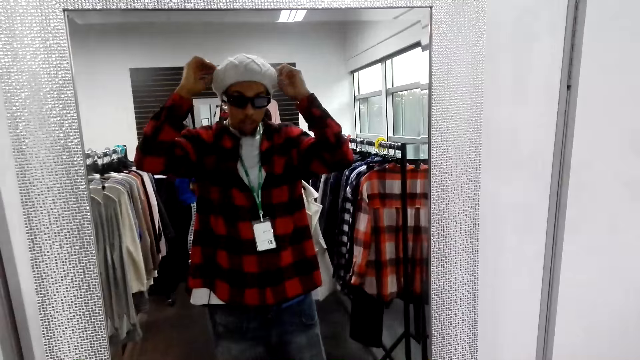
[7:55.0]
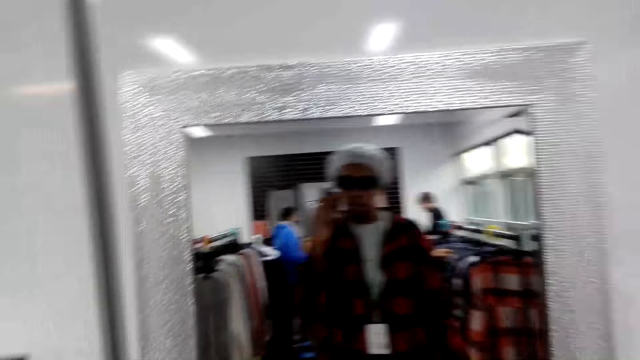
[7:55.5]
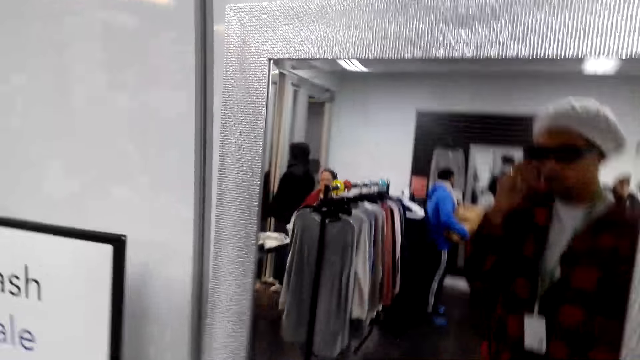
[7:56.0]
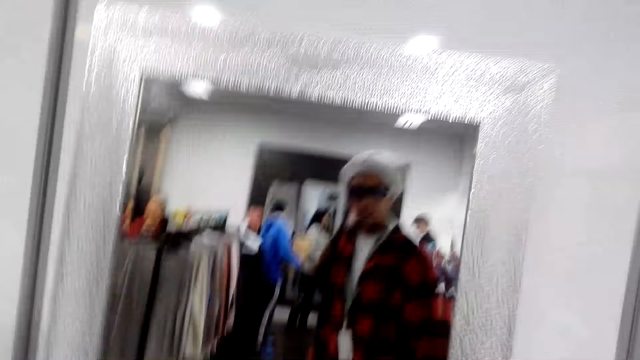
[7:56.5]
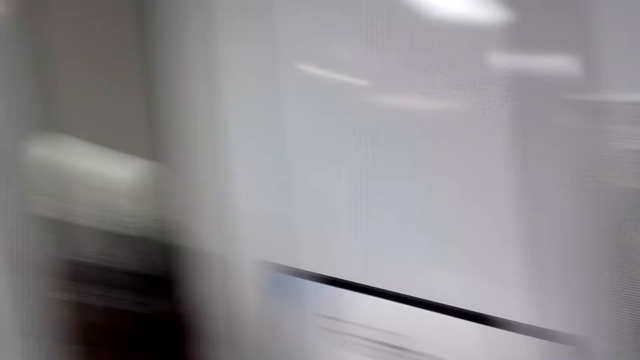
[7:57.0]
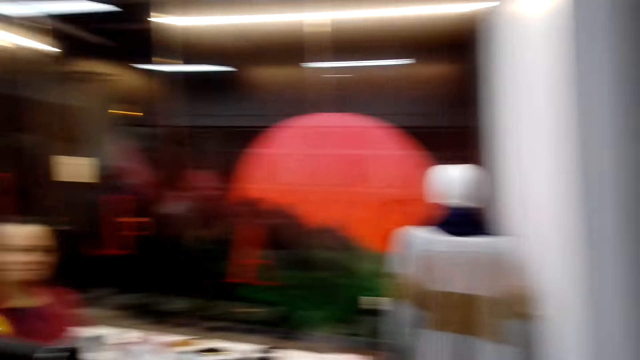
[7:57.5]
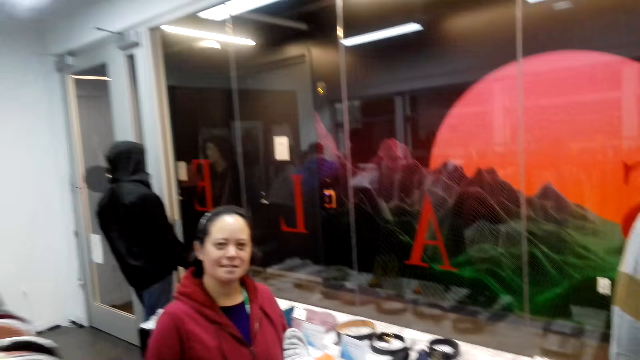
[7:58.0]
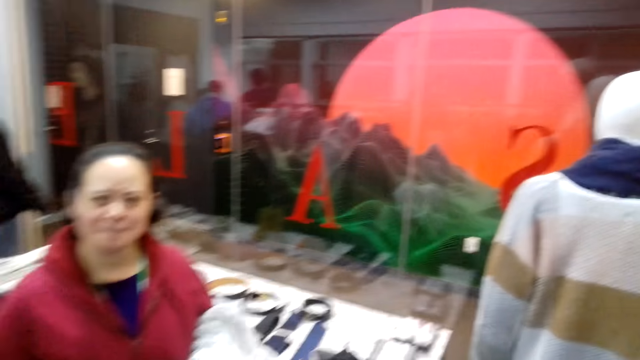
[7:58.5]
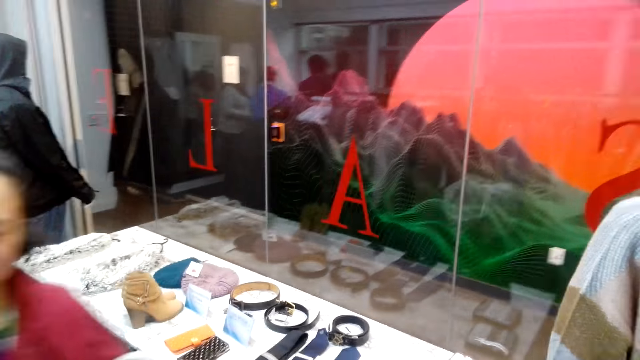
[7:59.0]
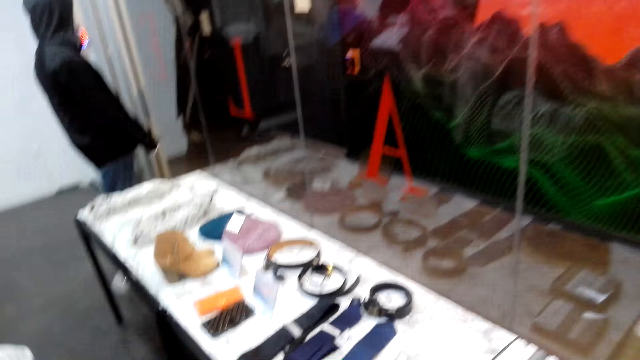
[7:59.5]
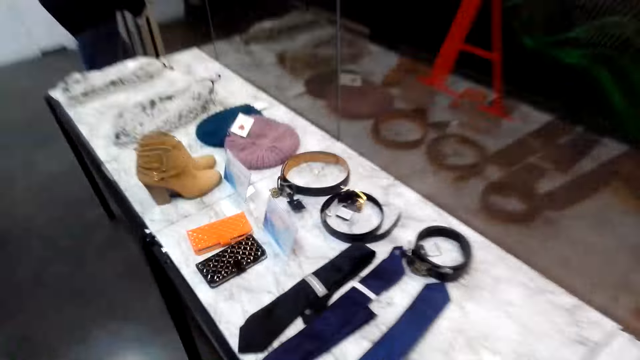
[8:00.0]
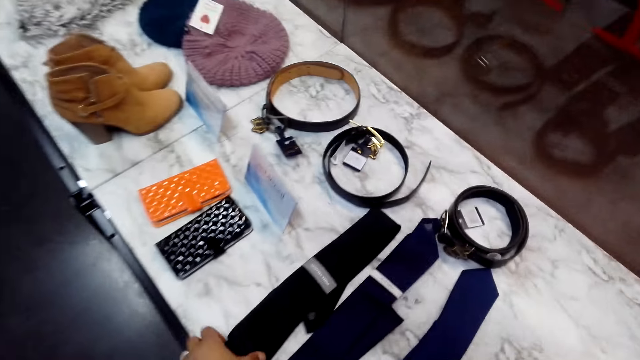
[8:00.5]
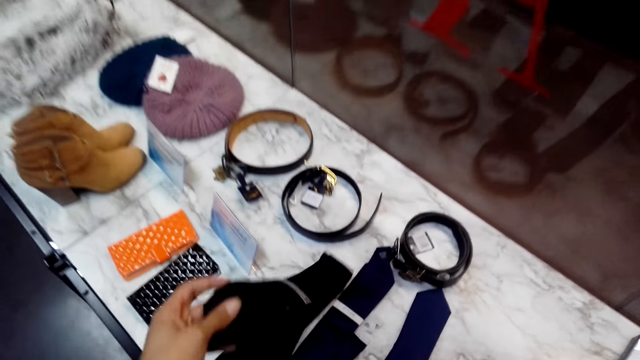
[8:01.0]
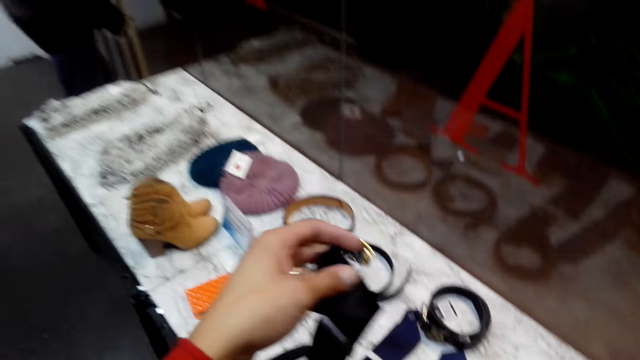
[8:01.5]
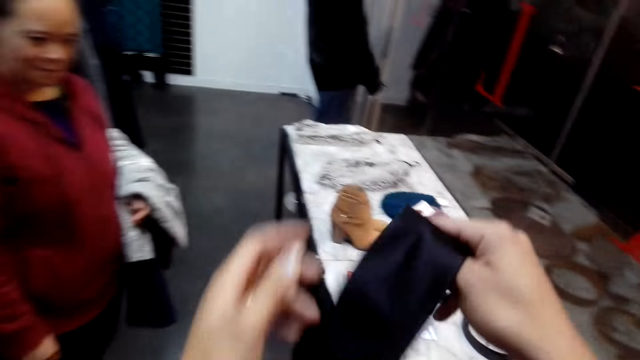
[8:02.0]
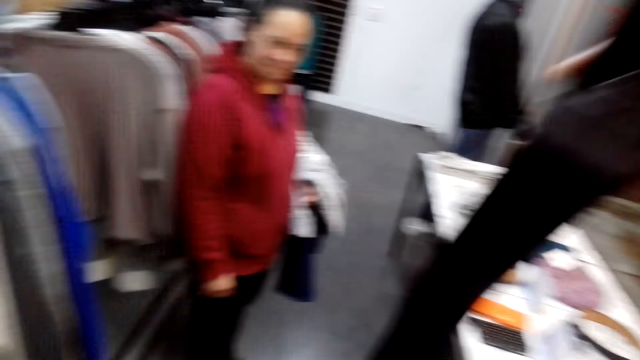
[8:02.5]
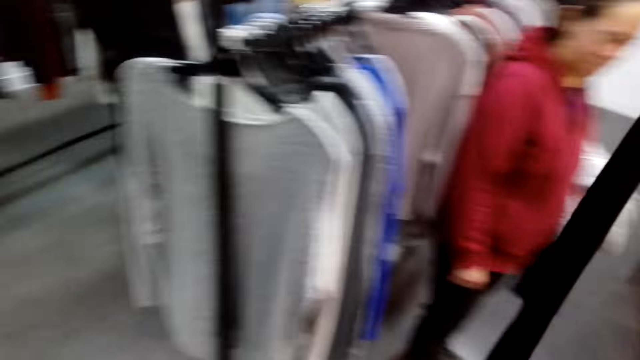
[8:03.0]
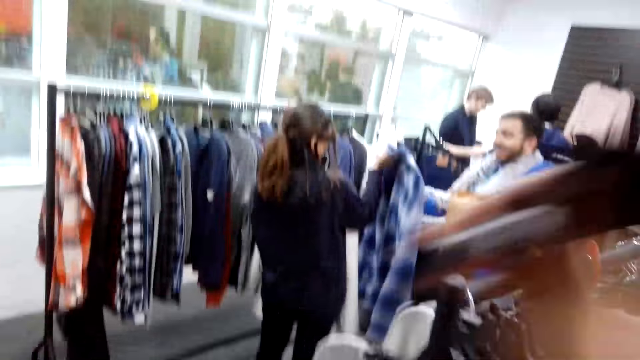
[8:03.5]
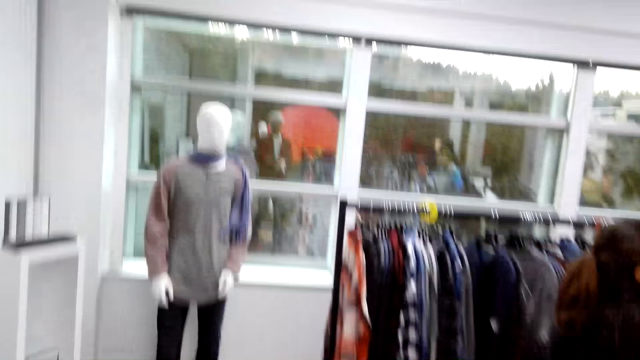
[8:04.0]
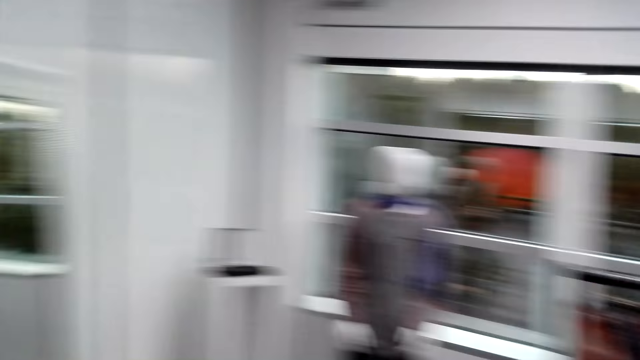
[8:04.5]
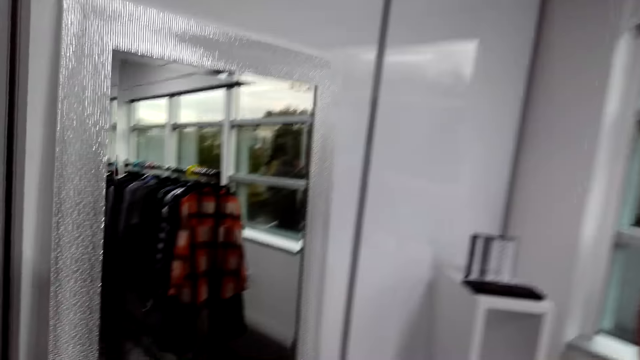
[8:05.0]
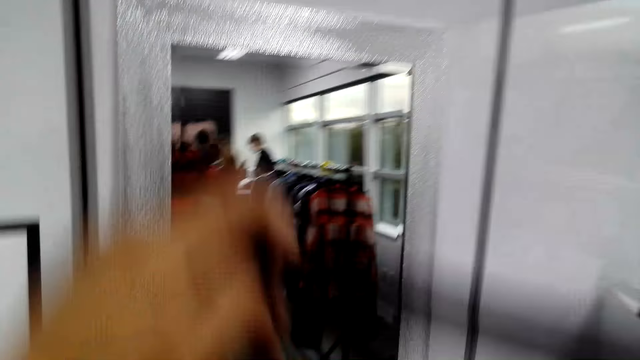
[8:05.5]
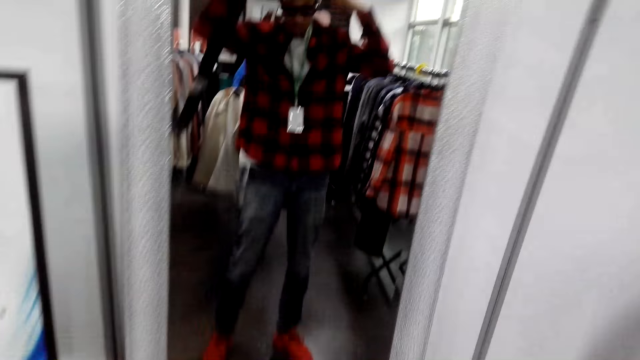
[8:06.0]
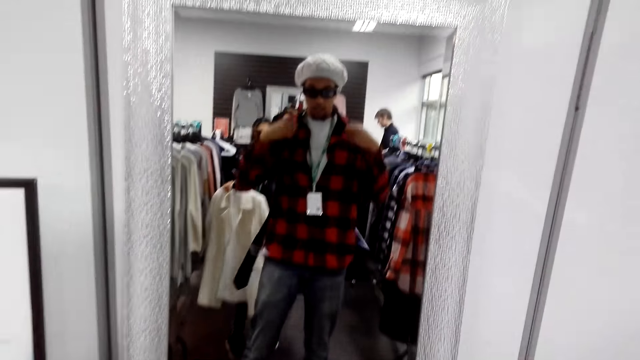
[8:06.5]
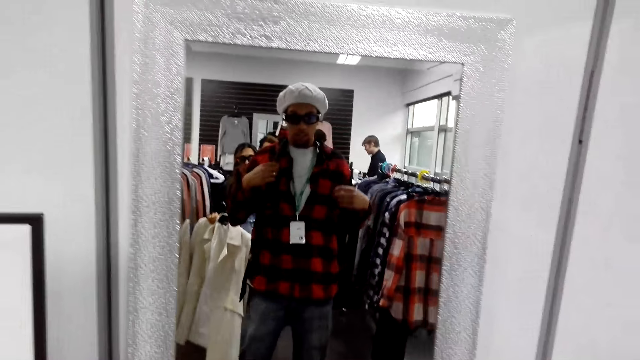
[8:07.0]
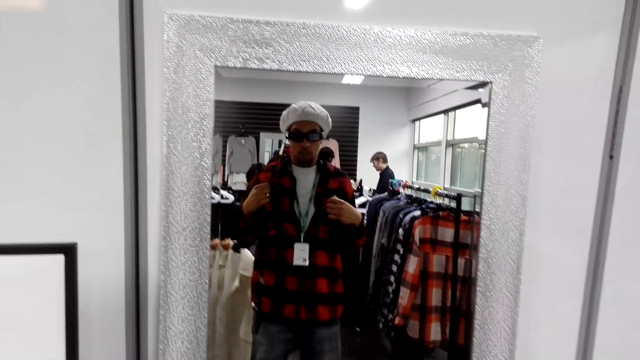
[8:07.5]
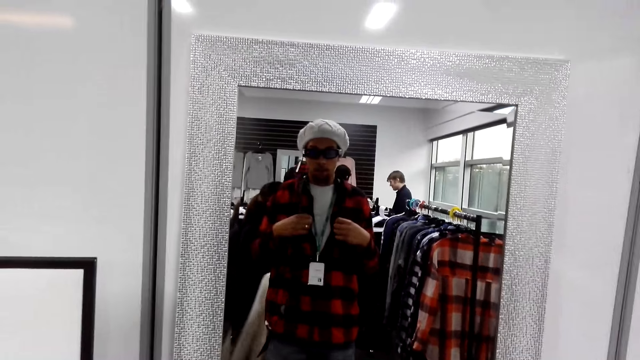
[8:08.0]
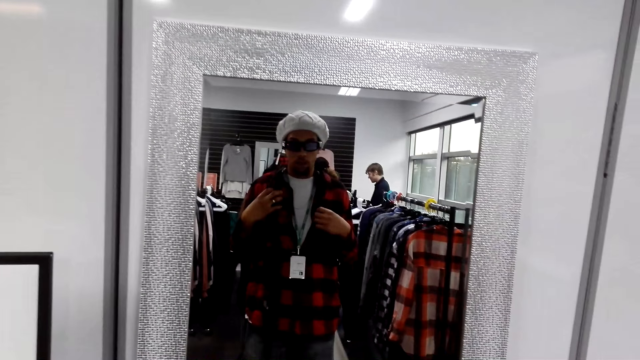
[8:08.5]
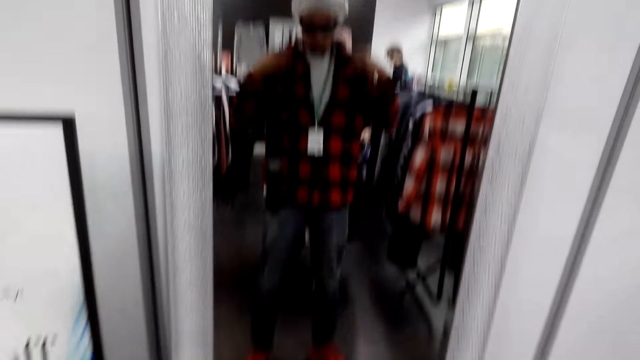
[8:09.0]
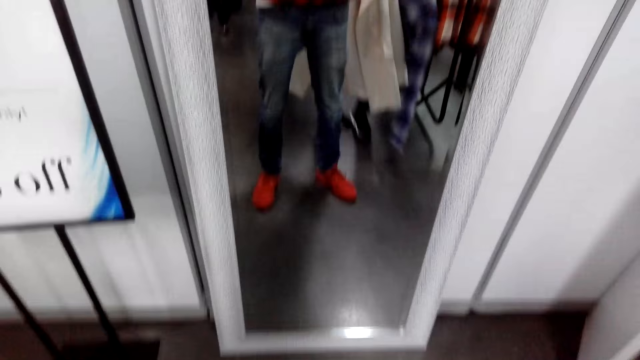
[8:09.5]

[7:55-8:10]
The camera wearer talks to a woman. They stare around the shop. They pick a tie from the table. They stare at the mirror. They put the tie over the neck.

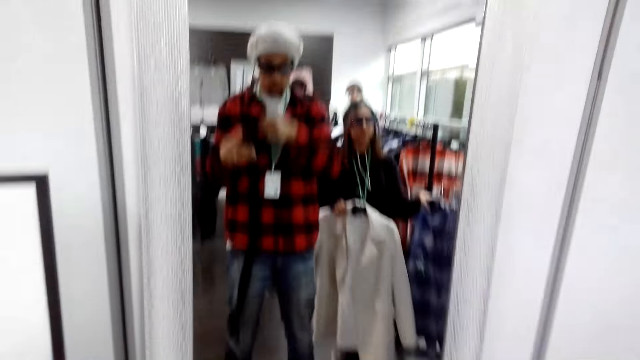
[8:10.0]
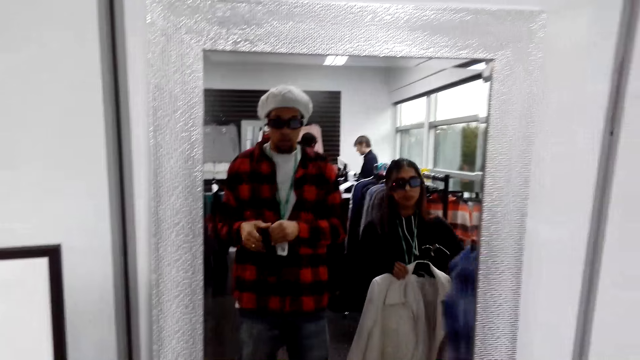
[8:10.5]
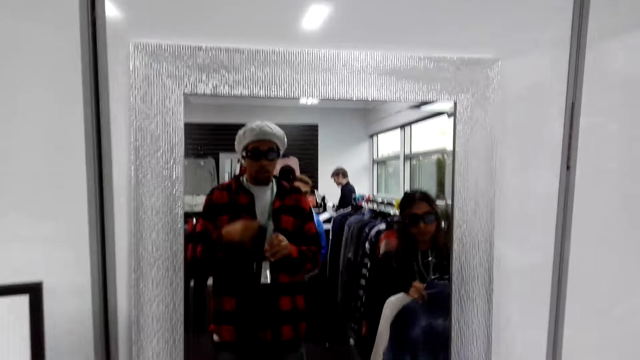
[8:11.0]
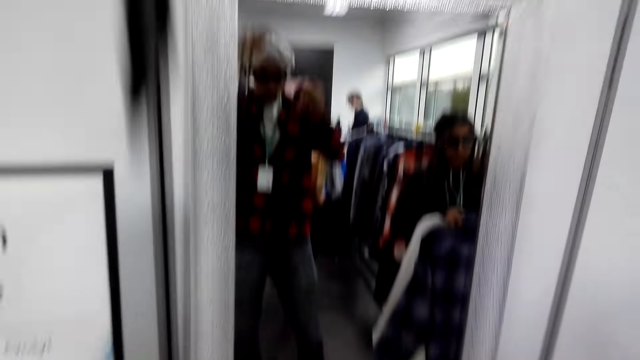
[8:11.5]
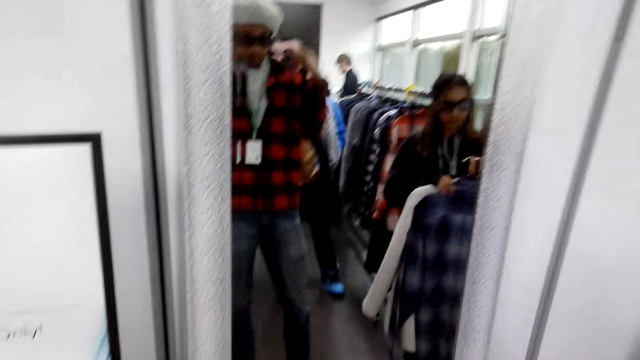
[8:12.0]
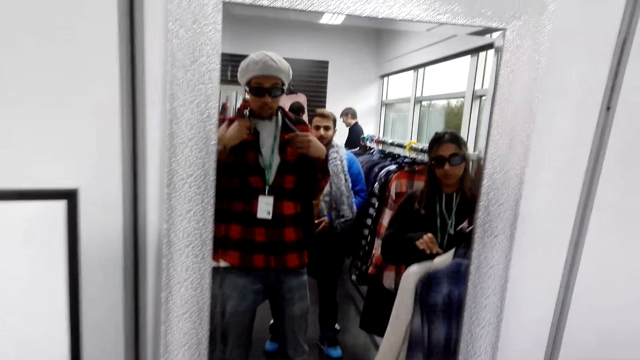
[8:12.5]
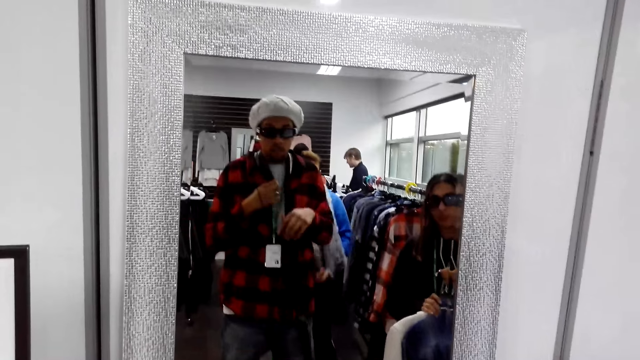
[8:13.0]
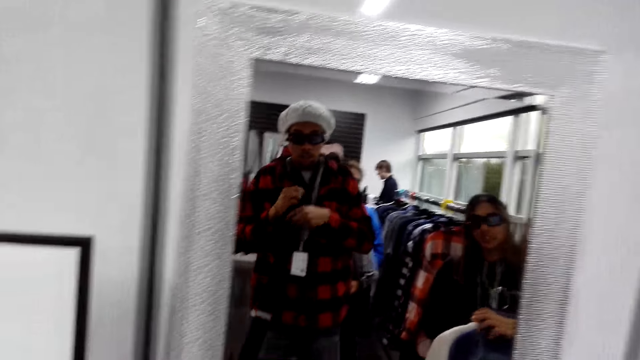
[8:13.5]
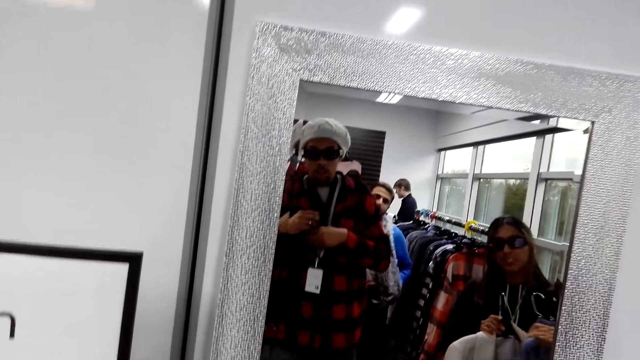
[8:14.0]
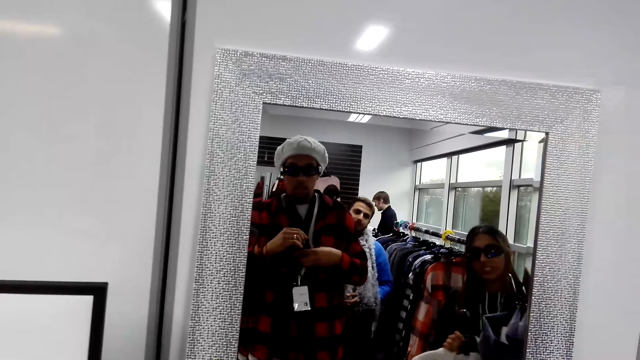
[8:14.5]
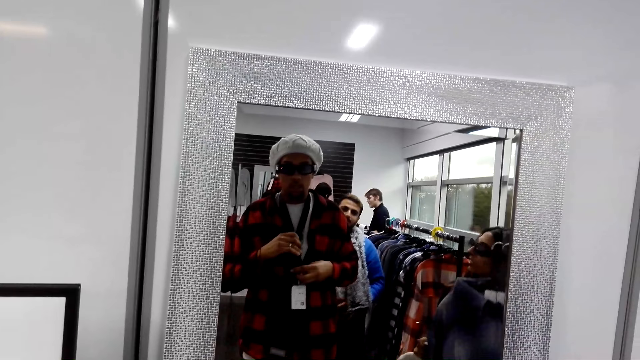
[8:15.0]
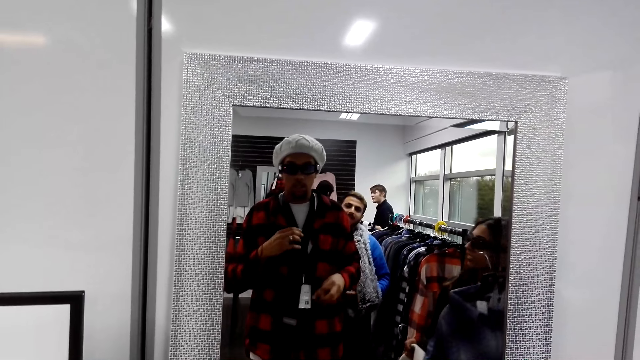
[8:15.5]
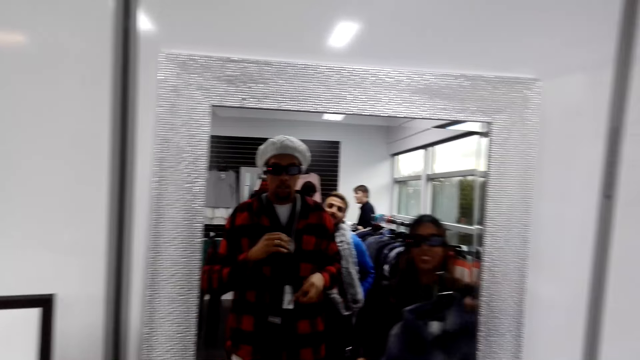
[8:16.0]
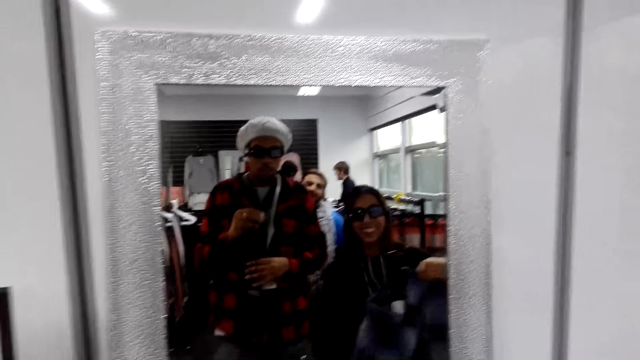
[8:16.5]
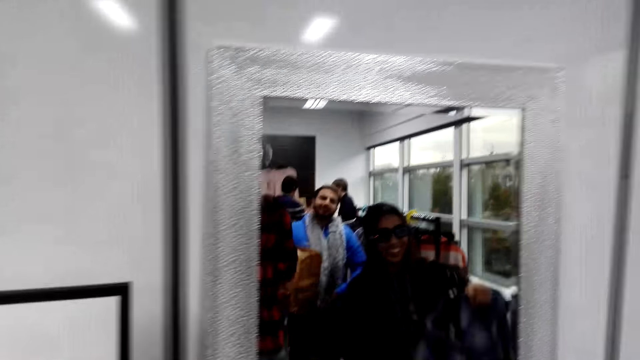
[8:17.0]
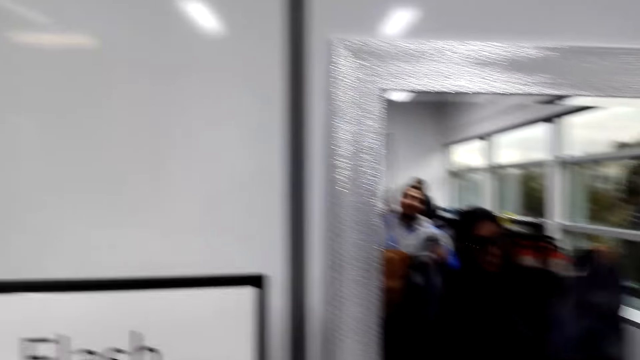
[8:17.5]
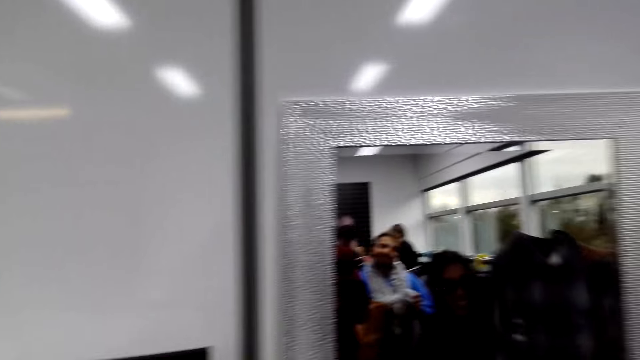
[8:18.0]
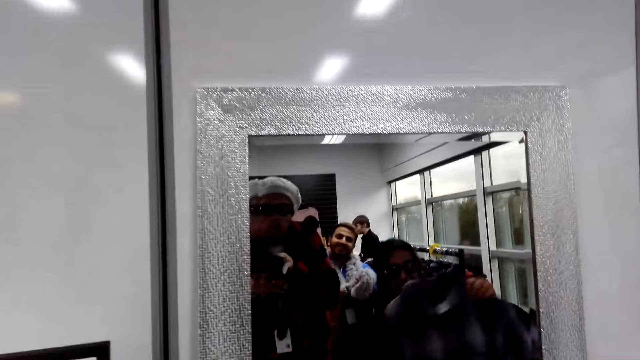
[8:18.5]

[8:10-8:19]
A person looks at the mirror.
